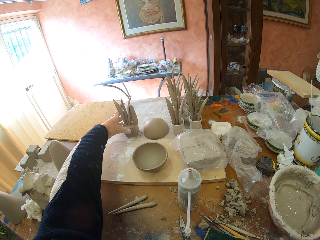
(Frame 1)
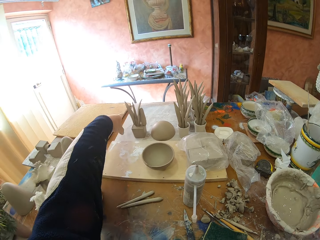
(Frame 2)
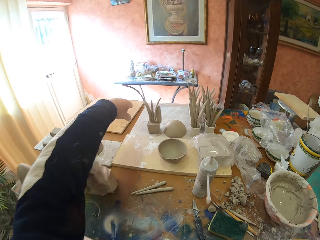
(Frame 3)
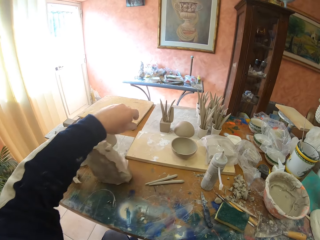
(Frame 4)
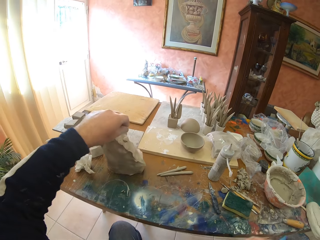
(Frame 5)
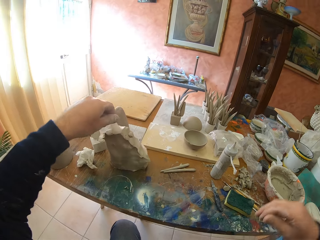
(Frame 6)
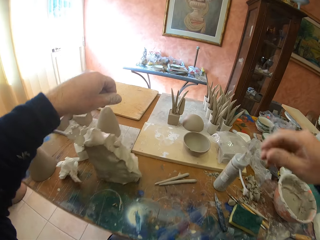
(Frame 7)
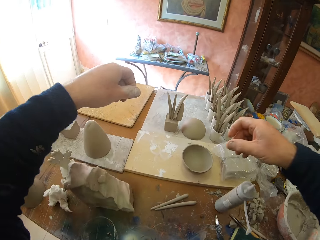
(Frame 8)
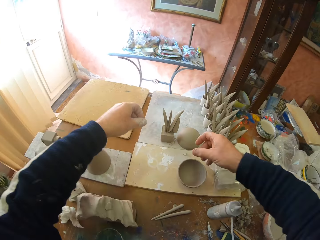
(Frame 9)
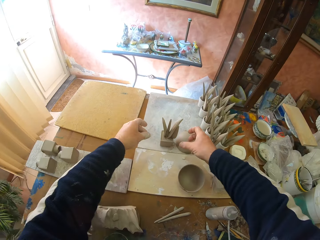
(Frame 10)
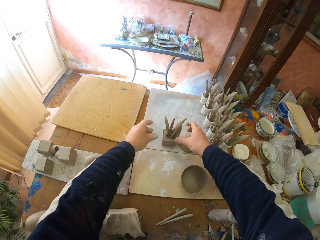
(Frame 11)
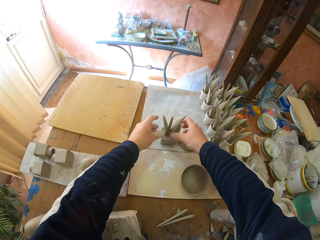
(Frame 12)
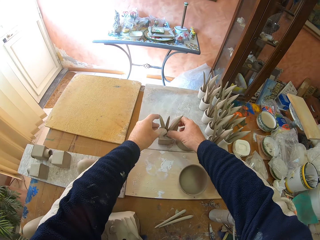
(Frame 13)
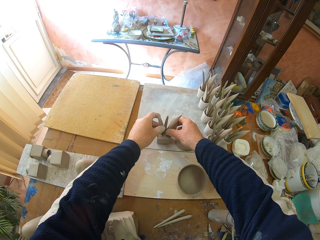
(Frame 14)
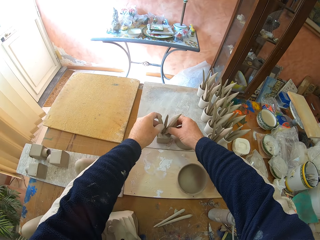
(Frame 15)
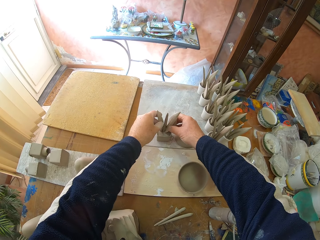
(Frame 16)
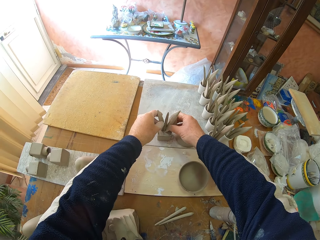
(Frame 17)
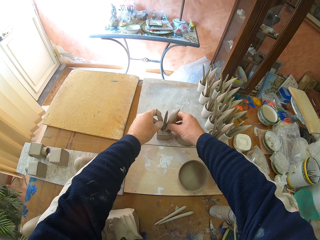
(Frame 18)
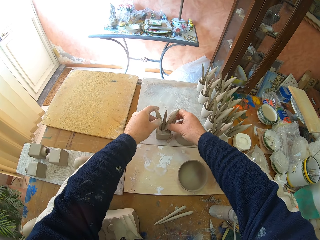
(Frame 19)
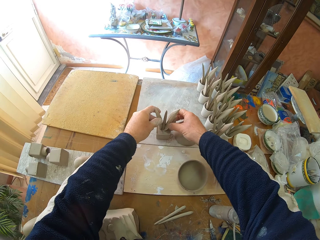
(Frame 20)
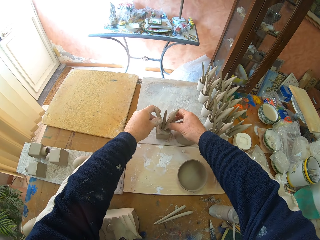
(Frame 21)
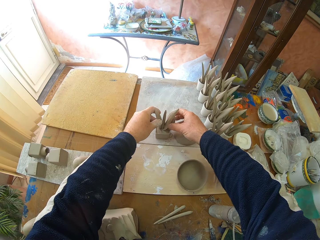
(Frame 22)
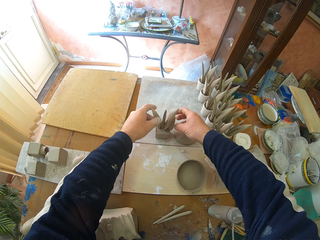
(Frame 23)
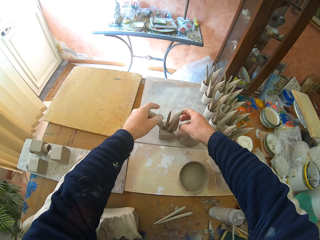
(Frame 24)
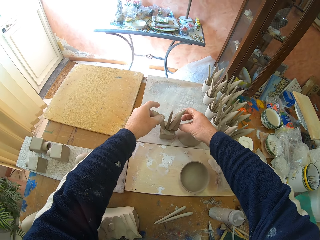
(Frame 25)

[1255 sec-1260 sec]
The camera wearer puts the sculpture at the end of the table.

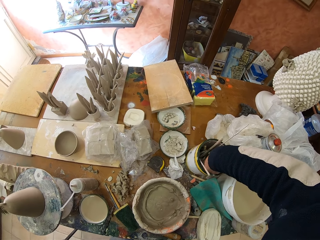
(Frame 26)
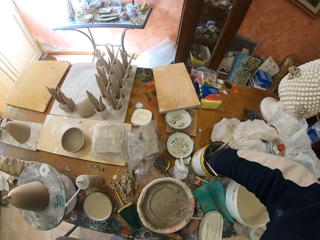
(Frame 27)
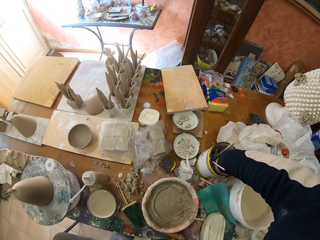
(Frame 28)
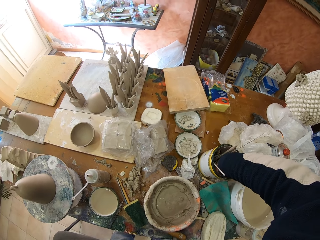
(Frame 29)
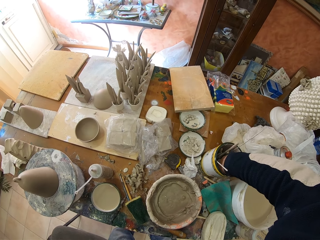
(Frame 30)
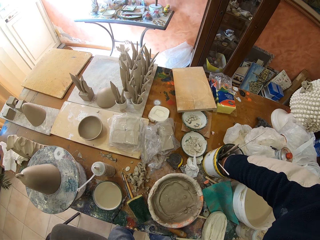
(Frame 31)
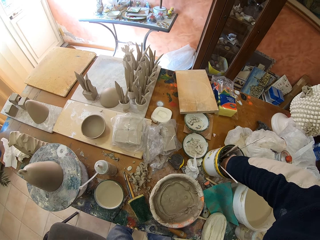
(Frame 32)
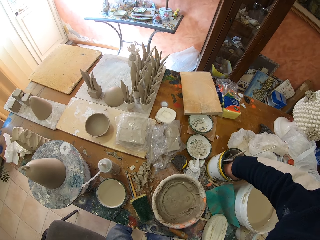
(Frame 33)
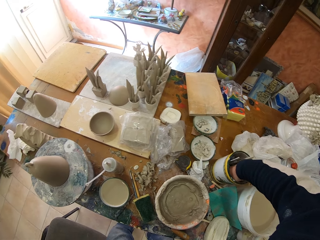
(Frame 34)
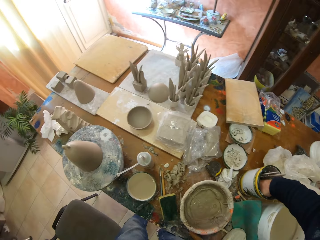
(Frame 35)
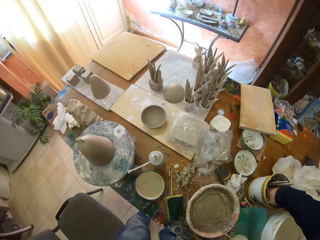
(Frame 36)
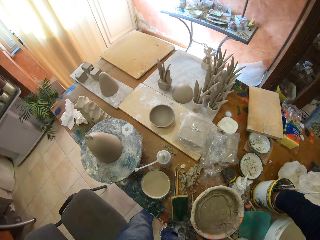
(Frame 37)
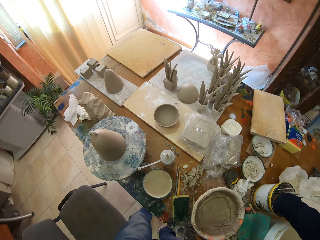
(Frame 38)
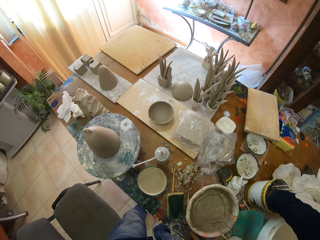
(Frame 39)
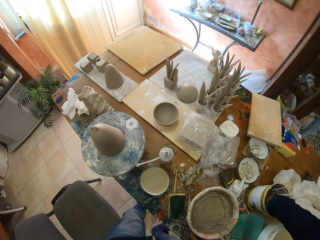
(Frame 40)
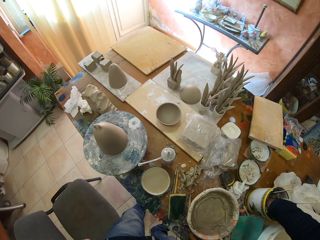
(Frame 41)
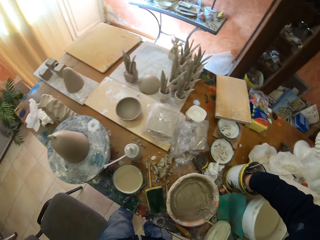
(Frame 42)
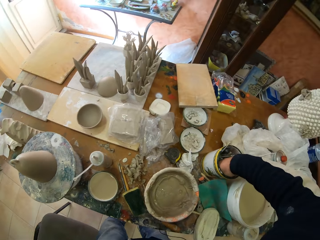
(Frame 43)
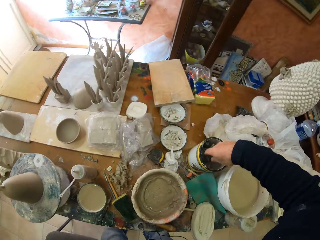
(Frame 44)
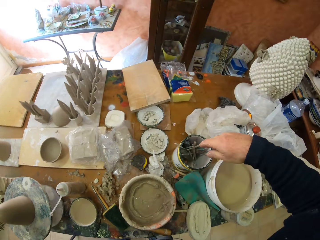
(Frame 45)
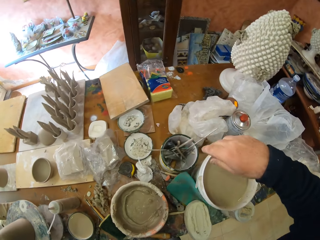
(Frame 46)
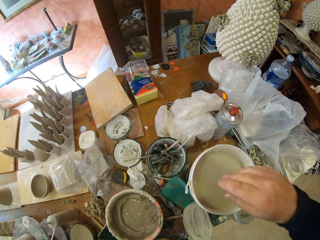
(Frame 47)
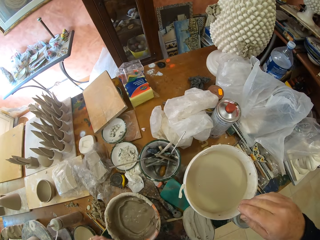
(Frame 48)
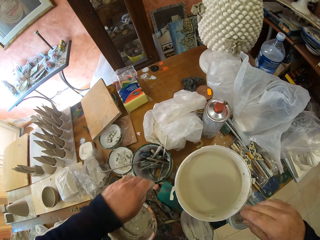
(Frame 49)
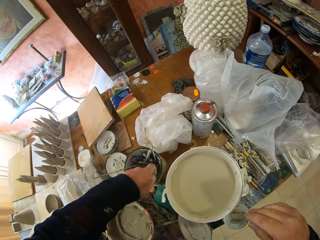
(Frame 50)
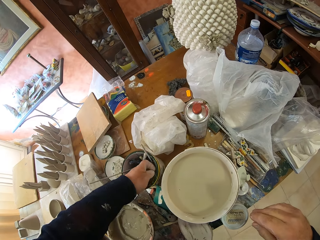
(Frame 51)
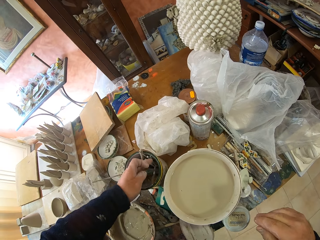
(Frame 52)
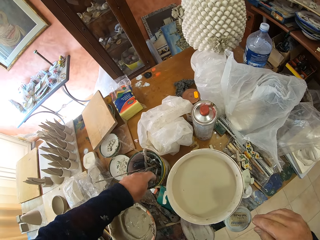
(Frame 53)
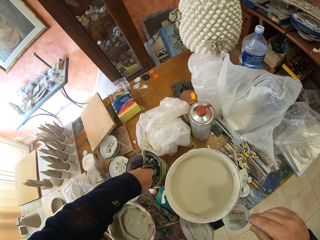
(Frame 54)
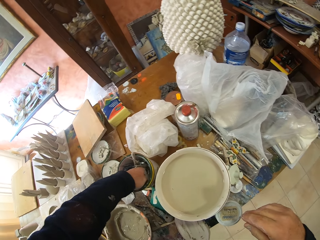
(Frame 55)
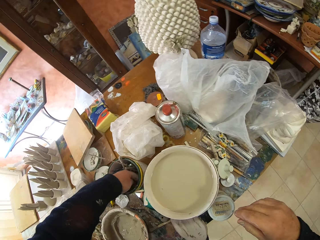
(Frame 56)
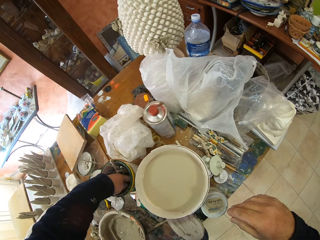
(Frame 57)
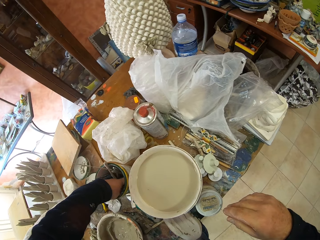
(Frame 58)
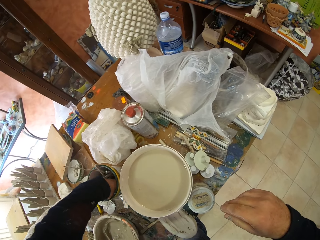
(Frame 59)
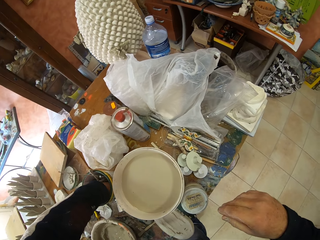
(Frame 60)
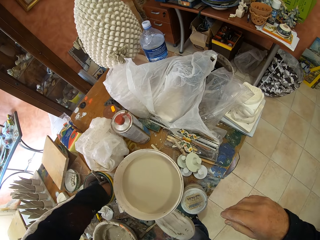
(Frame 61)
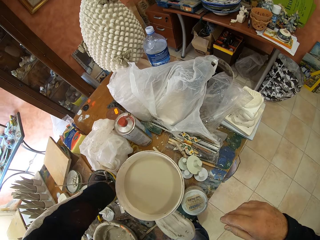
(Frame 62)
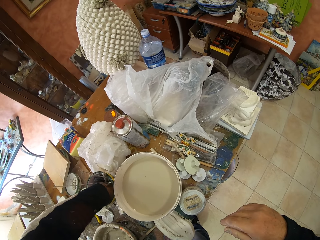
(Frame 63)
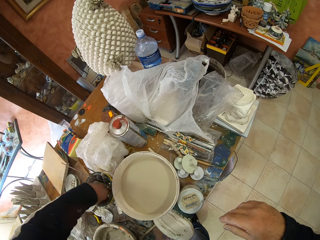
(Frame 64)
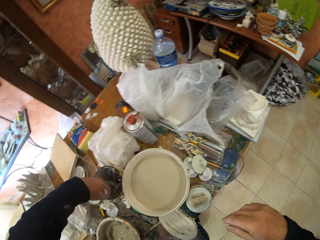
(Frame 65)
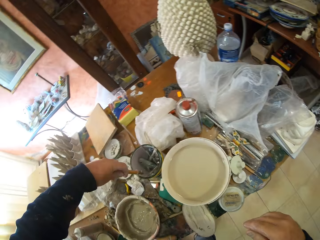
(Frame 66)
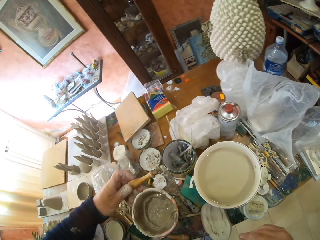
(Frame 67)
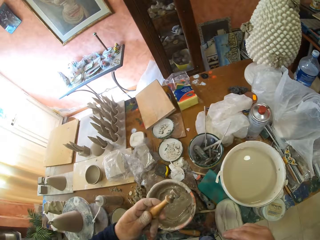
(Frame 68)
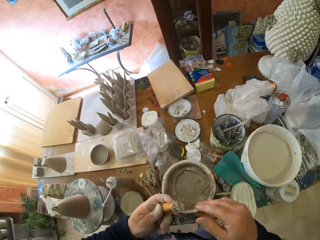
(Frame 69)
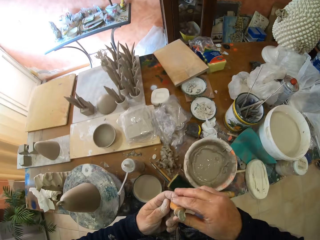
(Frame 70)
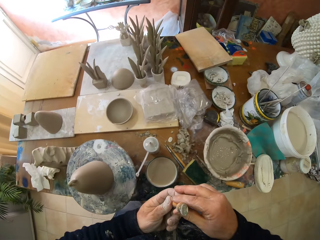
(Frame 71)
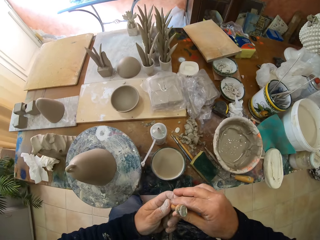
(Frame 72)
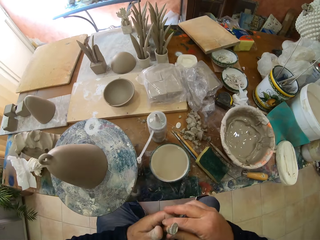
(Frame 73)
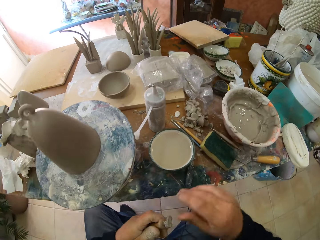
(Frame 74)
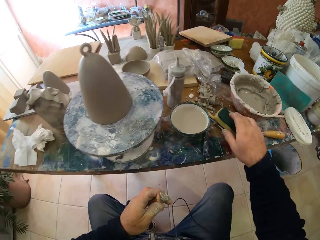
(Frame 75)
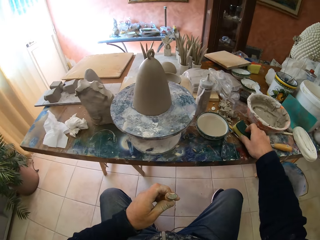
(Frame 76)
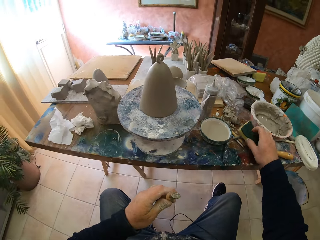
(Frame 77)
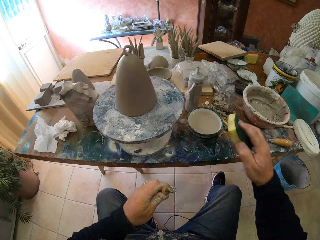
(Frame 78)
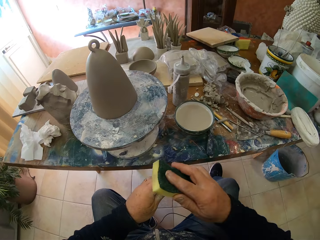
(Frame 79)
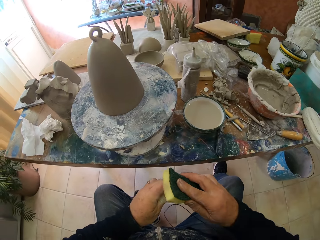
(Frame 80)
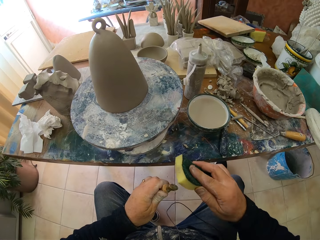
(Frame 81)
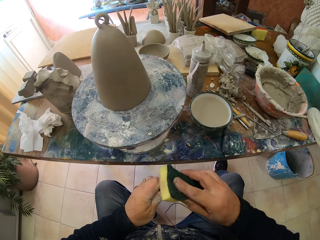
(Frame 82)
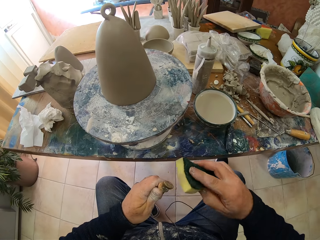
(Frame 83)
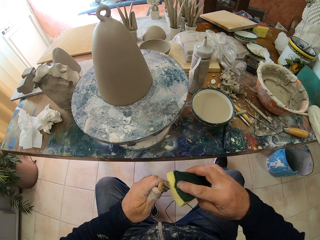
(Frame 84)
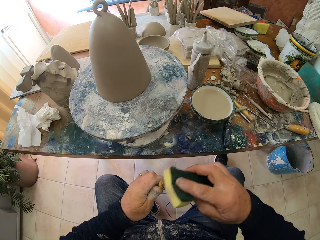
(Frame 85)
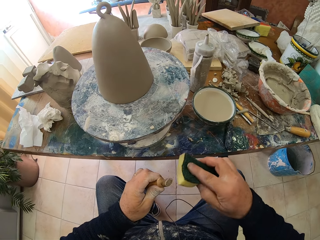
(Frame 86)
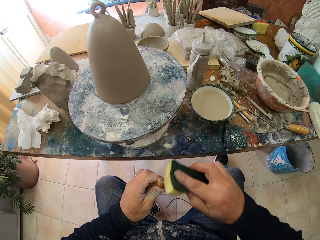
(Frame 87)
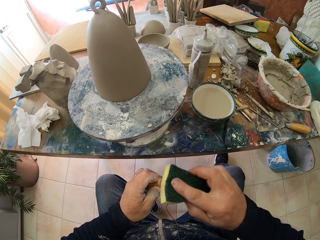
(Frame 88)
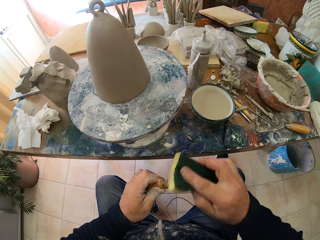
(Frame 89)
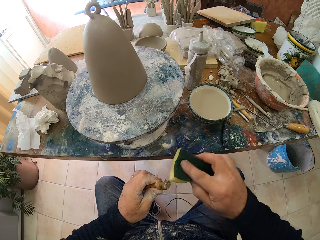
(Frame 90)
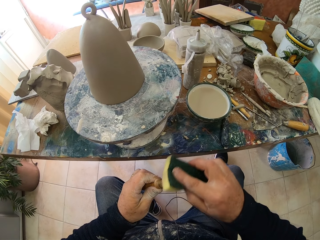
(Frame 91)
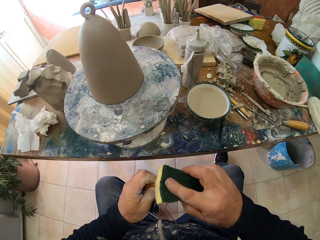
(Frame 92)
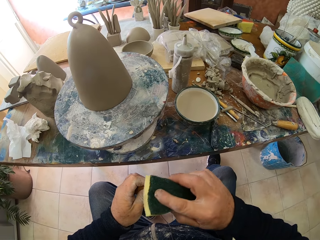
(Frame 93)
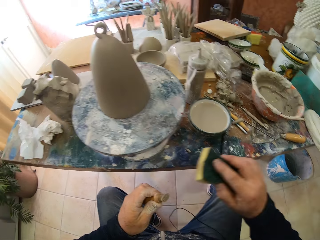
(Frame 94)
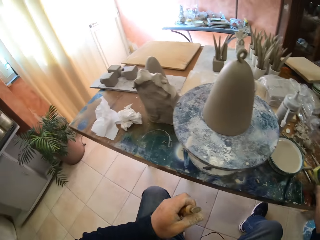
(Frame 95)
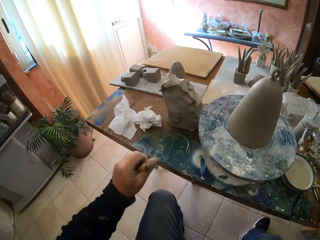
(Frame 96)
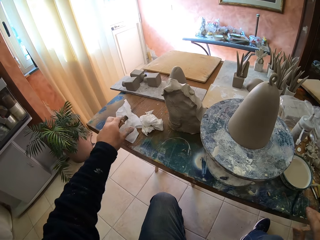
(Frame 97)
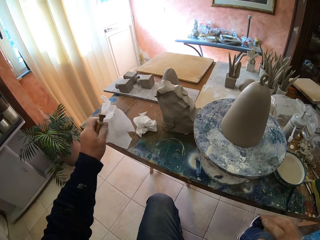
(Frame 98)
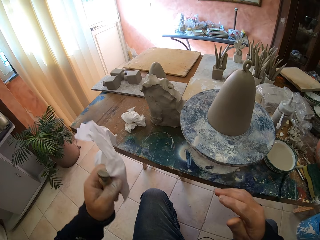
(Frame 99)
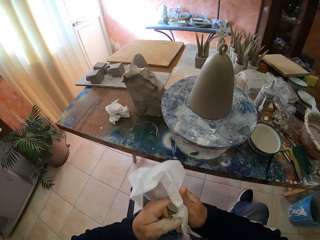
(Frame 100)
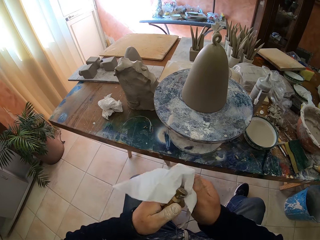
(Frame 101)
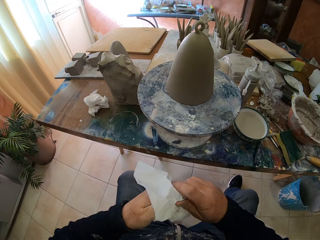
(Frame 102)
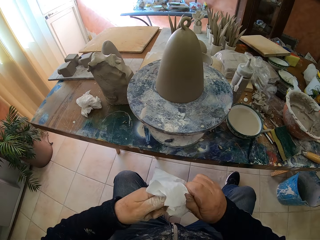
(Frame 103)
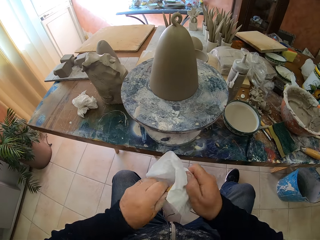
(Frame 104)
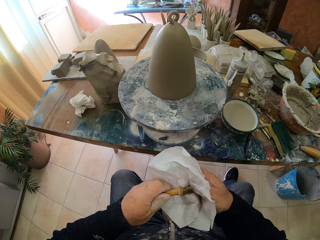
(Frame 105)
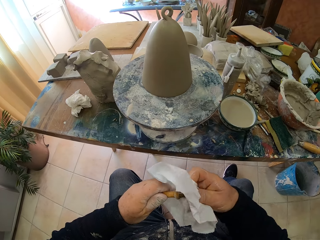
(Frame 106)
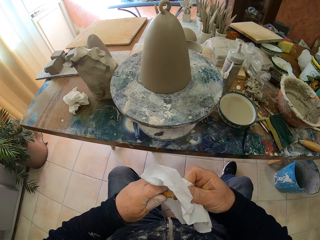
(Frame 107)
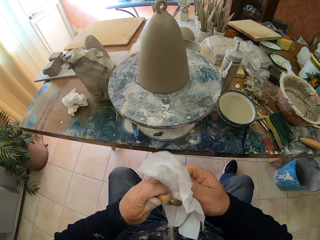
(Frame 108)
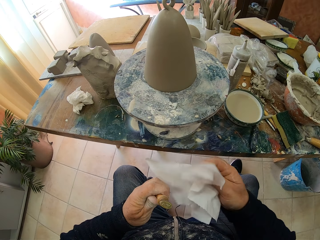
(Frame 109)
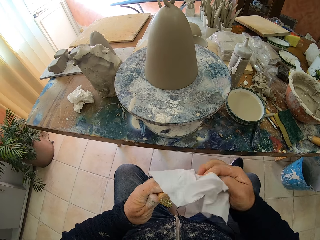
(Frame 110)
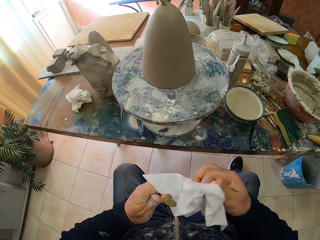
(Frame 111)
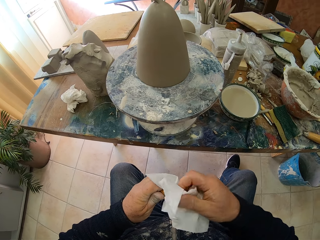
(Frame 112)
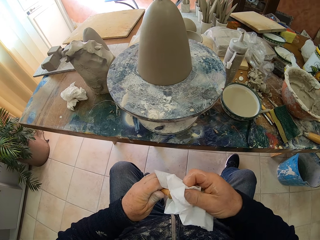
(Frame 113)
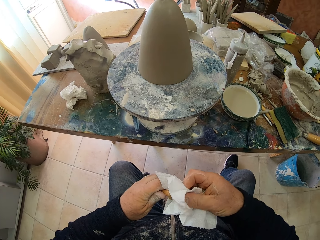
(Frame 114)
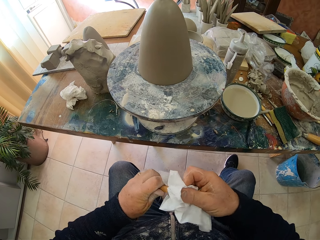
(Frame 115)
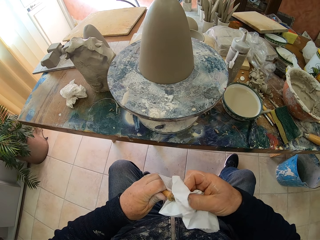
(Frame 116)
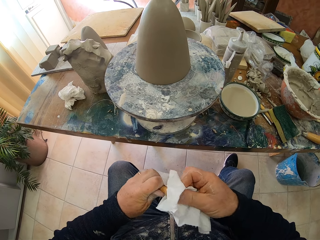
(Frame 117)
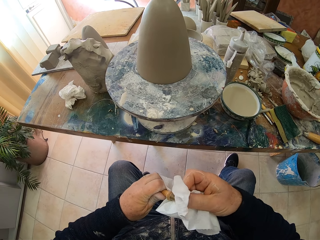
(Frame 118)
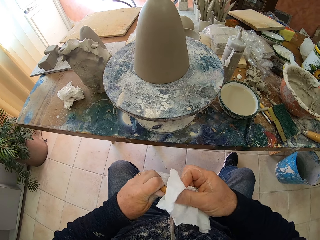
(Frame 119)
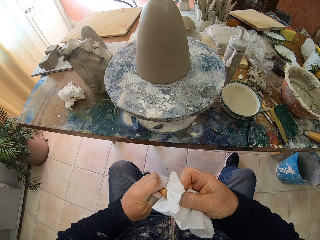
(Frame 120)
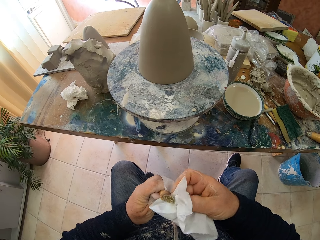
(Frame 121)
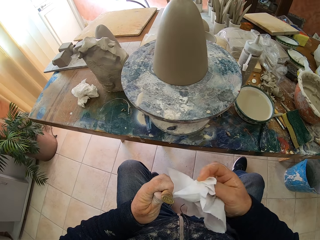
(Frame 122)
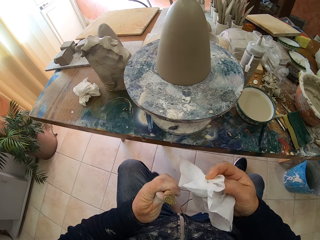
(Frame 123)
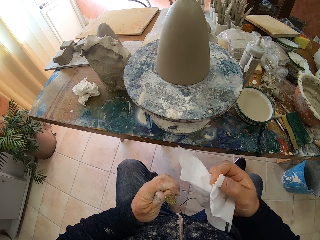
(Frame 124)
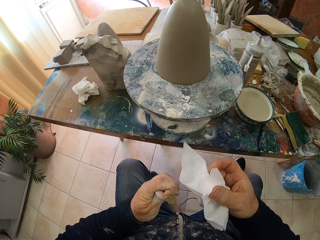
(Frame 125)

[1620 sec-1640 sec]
The camera wearer dips their hand in a tool container. They remove a stamp from the tool container. They sit. They pick up the super bright. They wipe the stamp with the super bright. They put the super bright on the table. They pick up the tissue paper. They pick up the tissue paper again. They wipe the stamp with the tissue paper.
